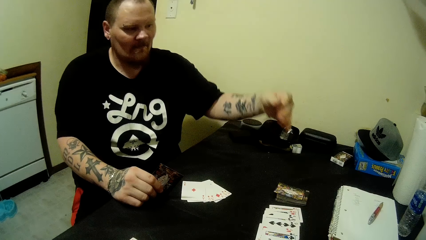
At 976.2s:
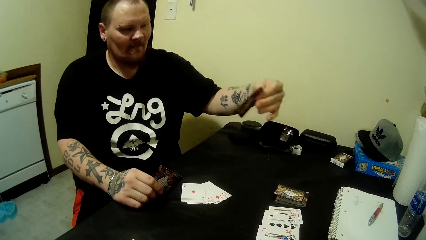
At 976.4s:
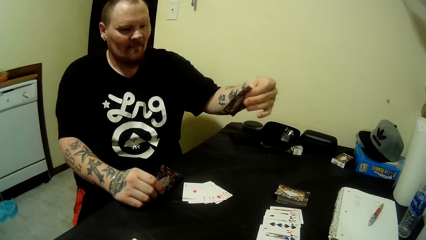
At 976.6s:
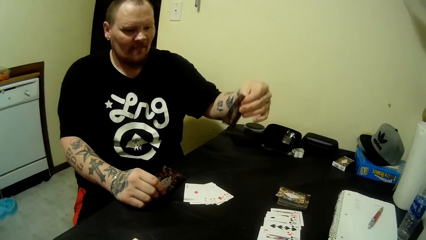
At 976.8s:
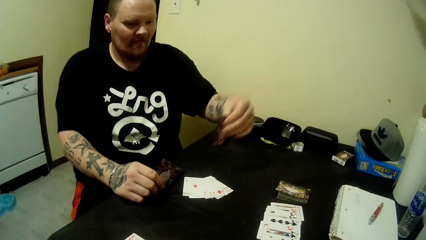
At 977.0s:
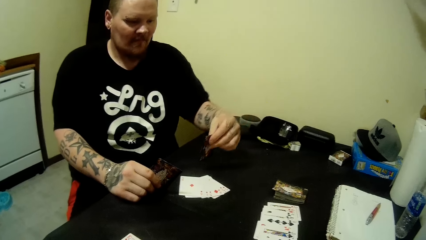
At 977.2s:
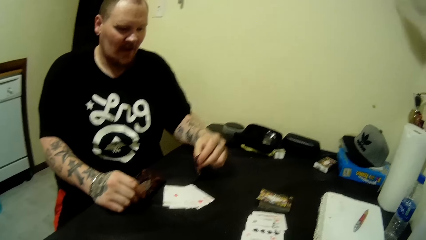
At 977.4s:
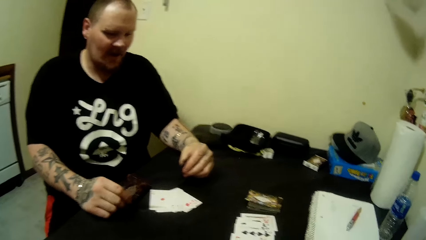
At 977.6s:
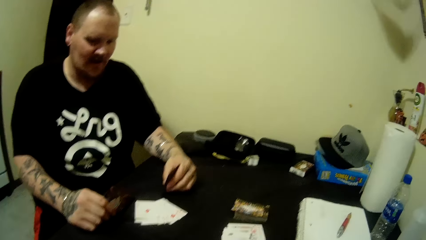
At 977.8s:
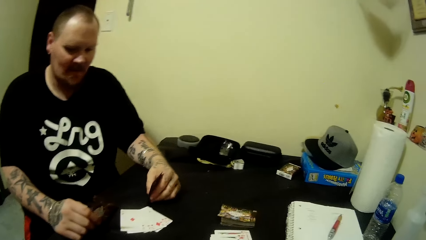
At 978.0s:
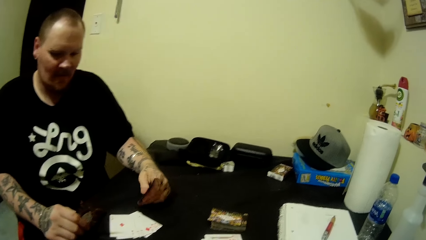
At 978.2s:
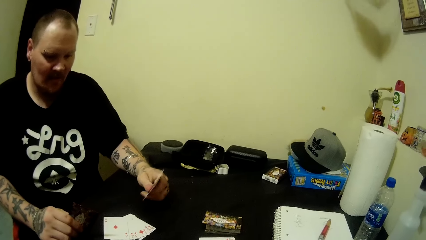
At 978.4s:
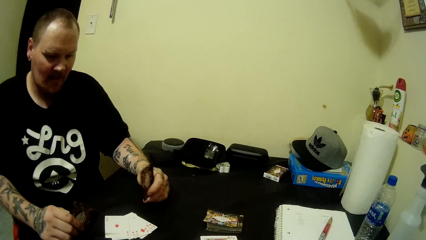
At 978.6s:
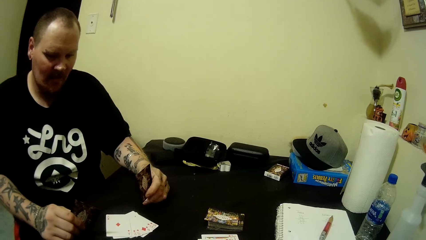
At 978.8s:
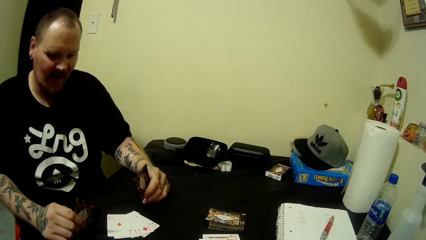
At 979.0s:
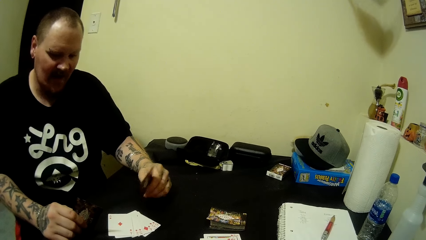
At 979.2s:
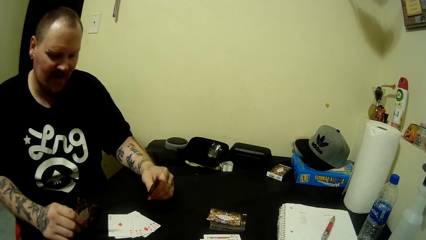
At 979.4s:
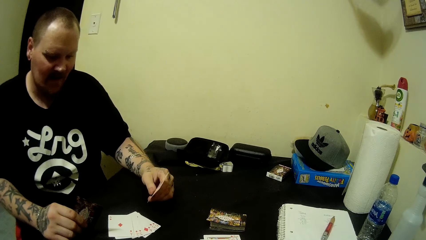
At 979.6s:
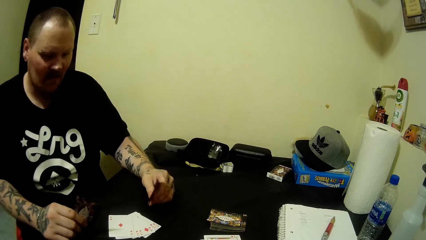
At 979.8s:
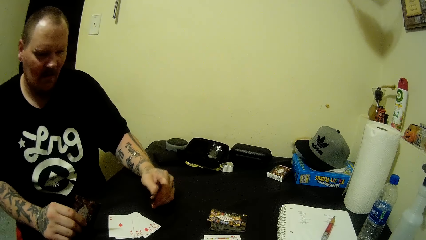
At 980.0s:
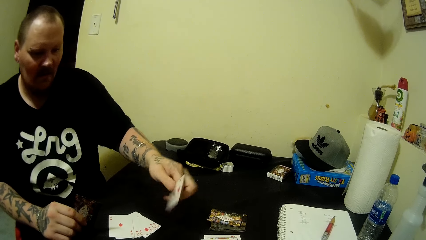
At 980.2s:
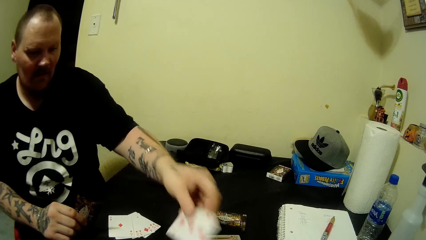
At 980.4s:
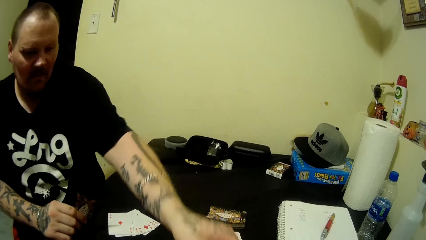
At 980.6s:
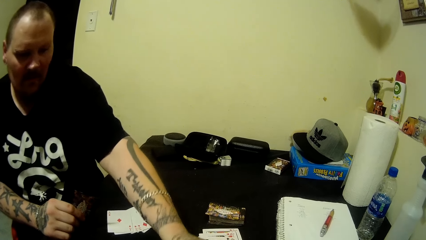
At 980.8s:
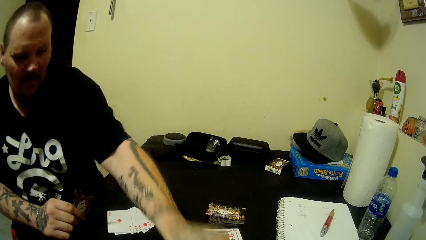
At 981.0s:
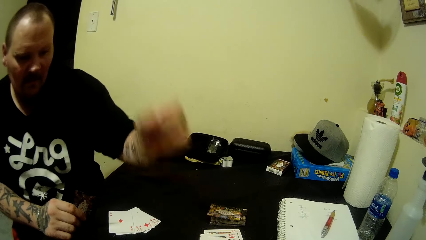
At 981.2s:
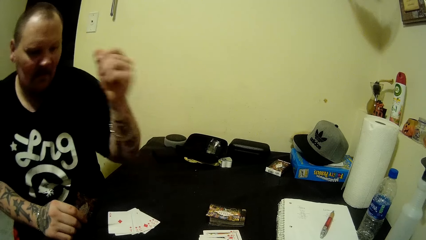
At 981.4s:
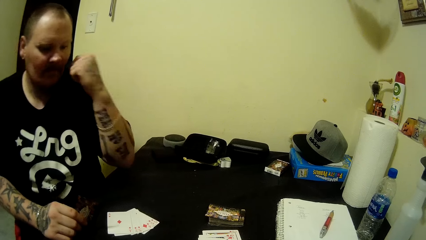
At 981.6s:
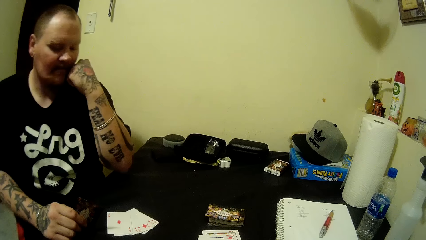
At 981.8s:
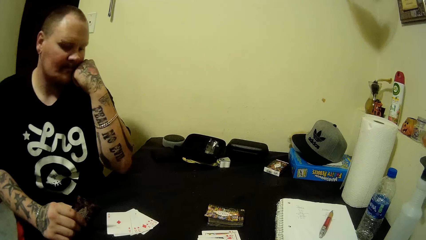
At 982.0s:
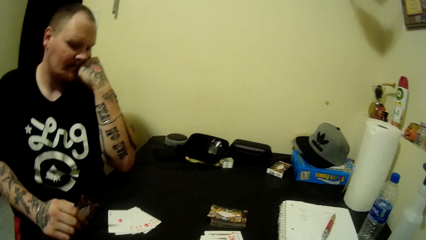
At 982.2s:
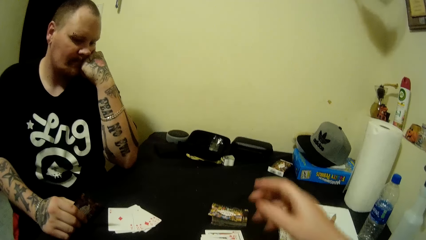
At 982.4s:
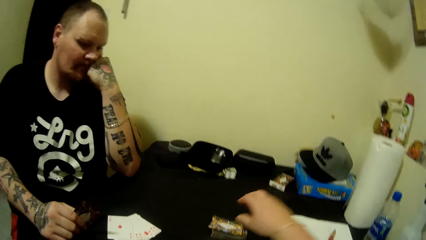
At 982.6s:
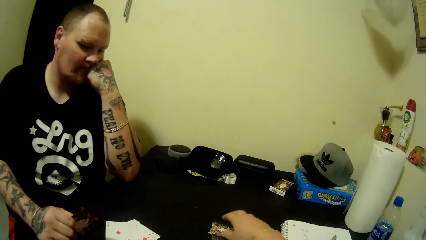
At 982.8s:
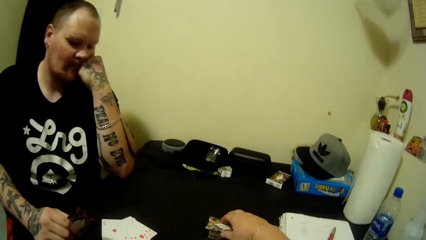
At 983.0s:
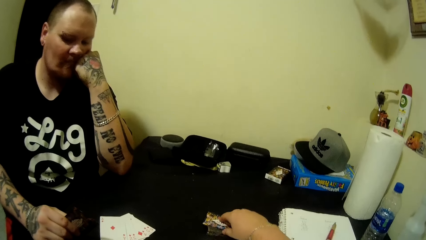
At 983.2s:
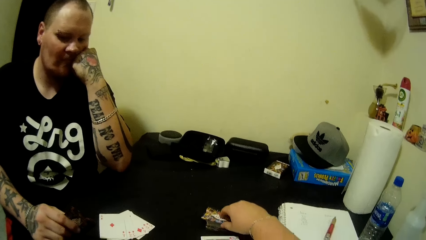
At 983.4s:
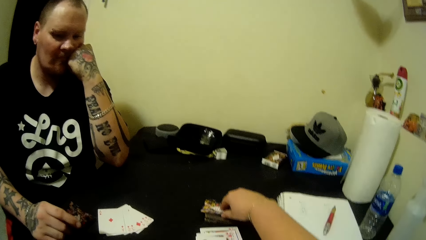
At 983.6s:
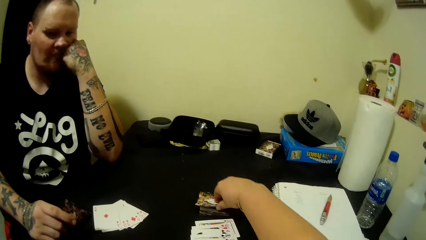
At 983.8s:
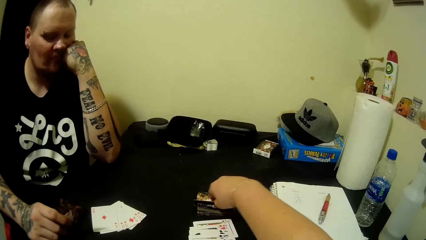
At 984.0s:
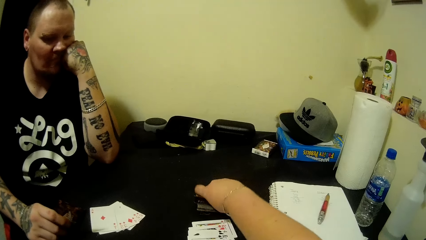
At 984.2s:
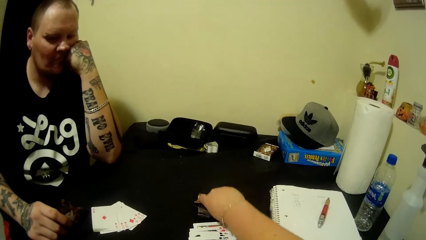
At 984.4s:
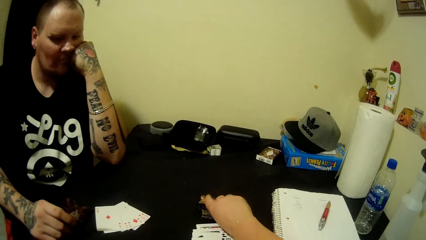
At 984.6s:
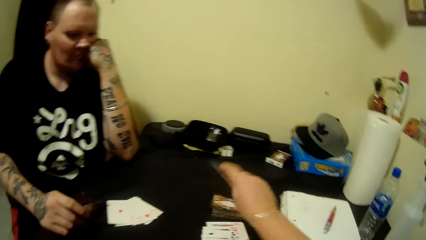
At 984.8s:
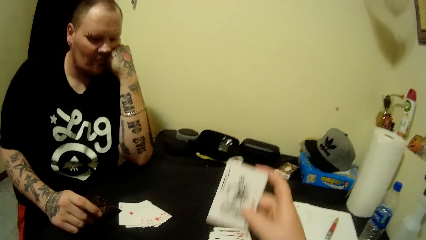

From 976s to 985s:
A man drops the card on the table with his left hand. The man rests his left hand on his face. The camera wearer picks up a card from the table with her right hand.

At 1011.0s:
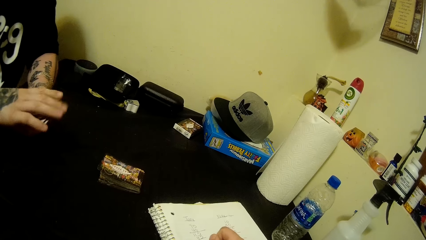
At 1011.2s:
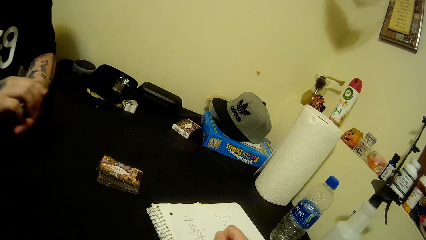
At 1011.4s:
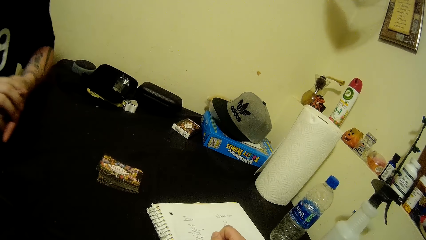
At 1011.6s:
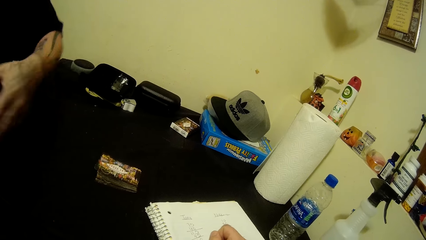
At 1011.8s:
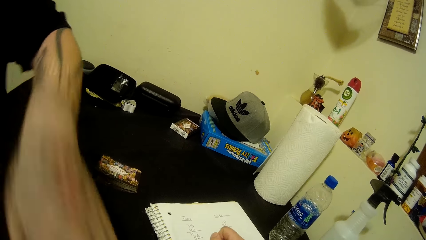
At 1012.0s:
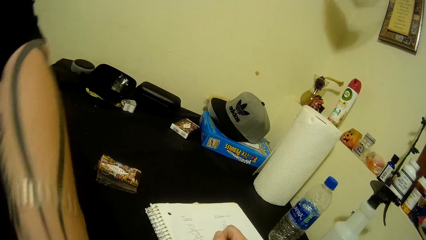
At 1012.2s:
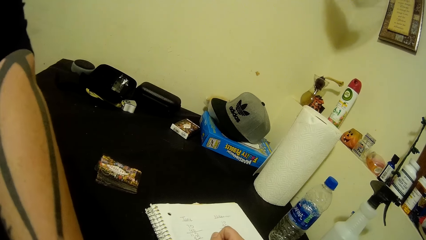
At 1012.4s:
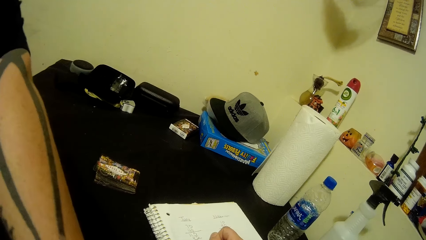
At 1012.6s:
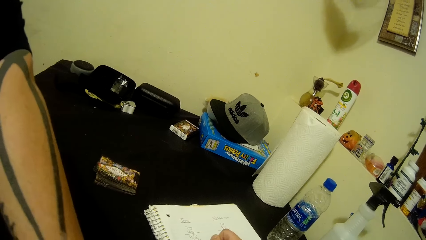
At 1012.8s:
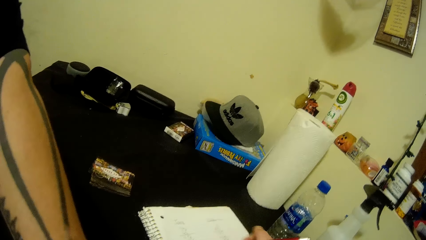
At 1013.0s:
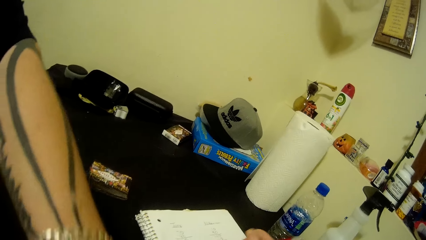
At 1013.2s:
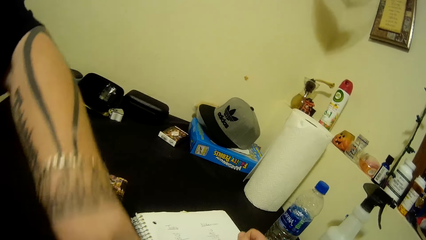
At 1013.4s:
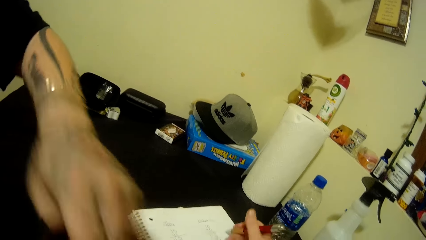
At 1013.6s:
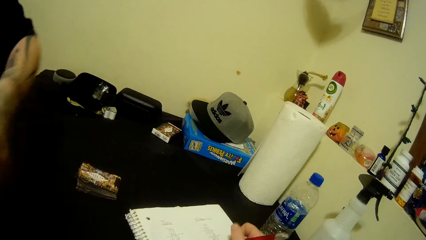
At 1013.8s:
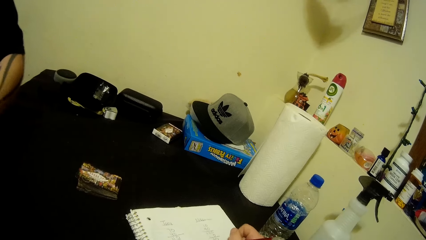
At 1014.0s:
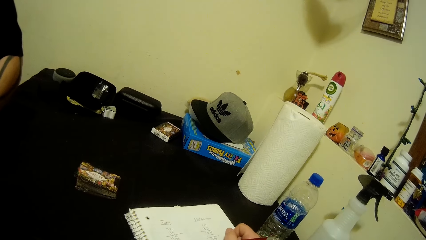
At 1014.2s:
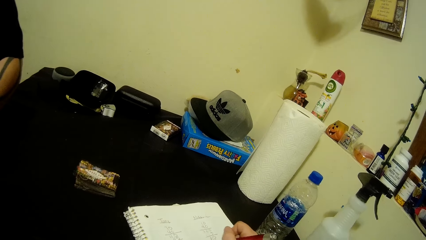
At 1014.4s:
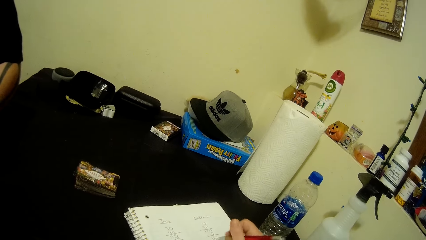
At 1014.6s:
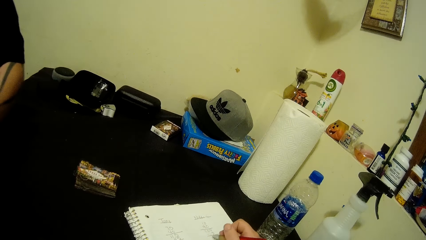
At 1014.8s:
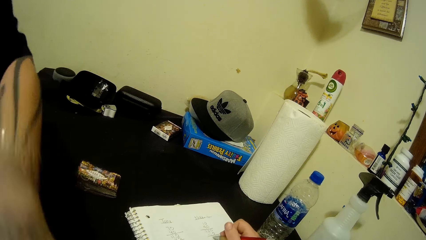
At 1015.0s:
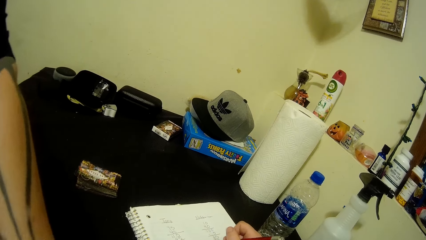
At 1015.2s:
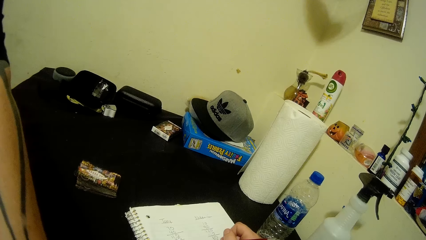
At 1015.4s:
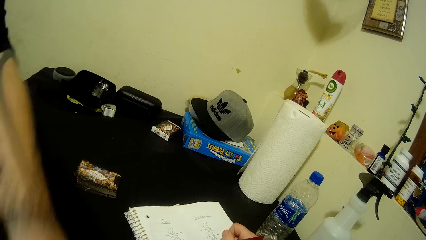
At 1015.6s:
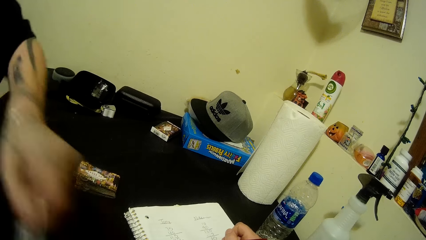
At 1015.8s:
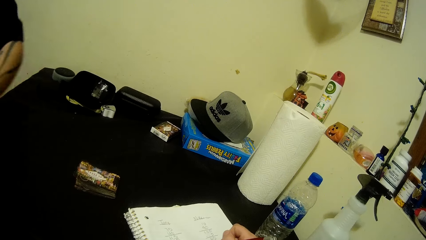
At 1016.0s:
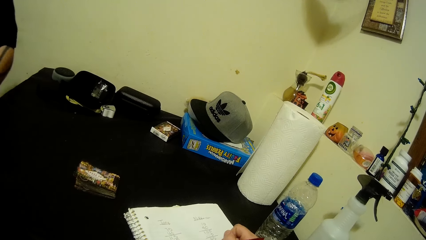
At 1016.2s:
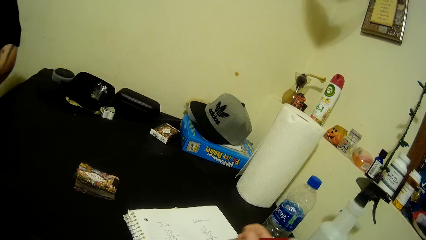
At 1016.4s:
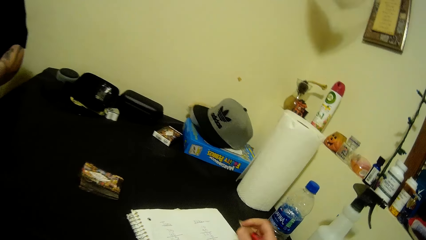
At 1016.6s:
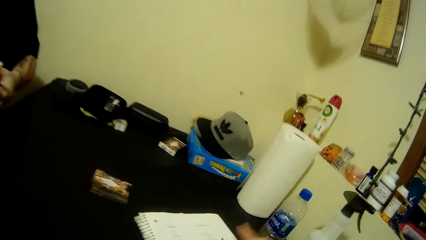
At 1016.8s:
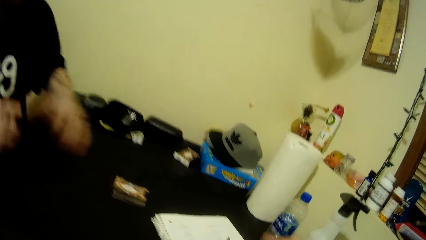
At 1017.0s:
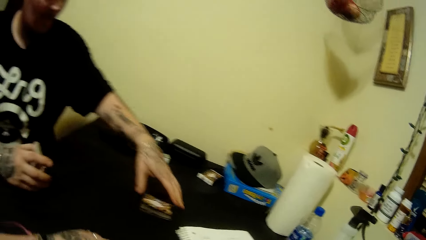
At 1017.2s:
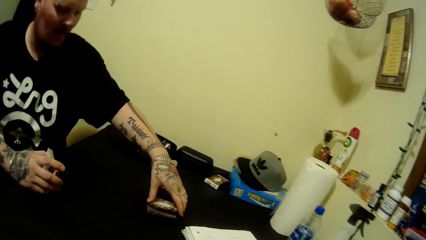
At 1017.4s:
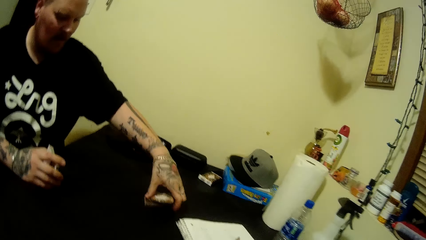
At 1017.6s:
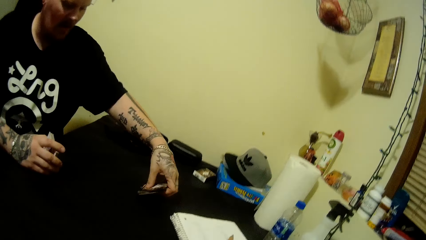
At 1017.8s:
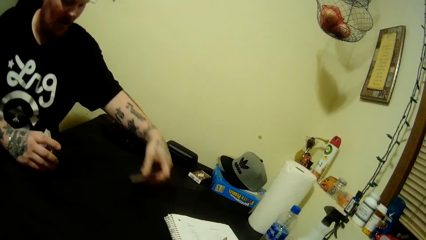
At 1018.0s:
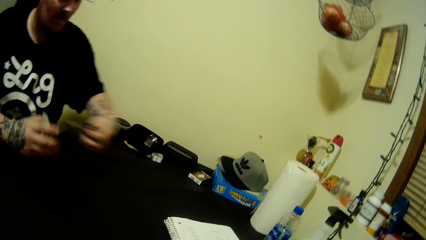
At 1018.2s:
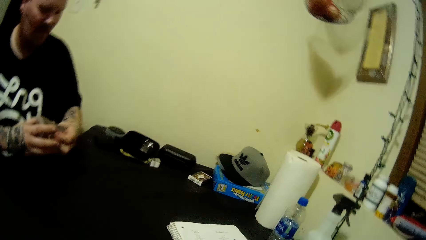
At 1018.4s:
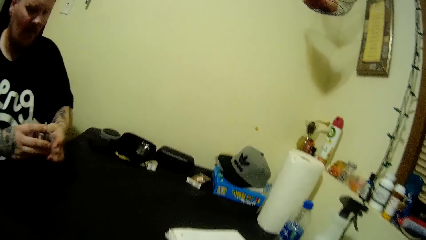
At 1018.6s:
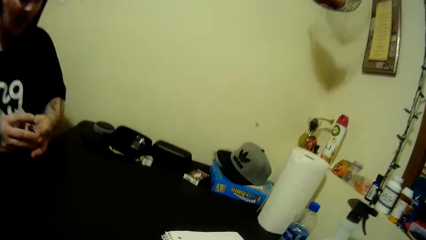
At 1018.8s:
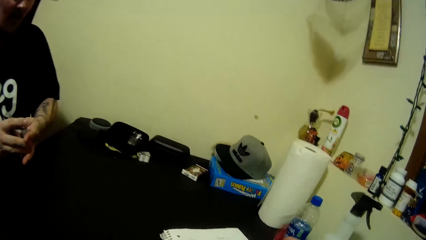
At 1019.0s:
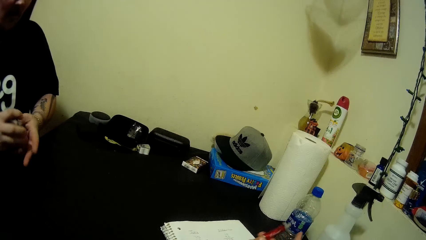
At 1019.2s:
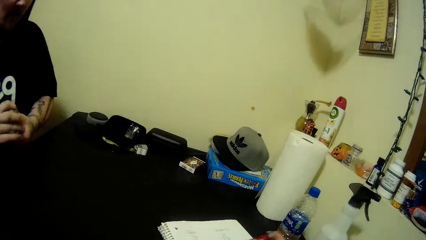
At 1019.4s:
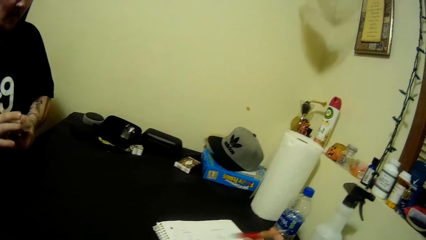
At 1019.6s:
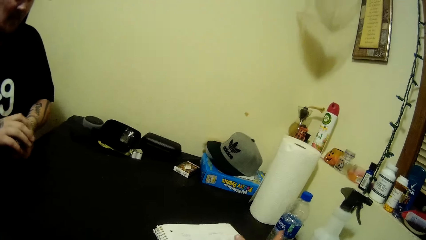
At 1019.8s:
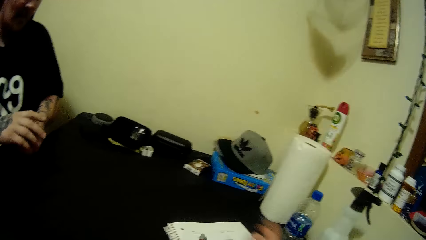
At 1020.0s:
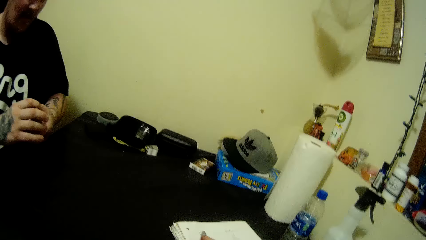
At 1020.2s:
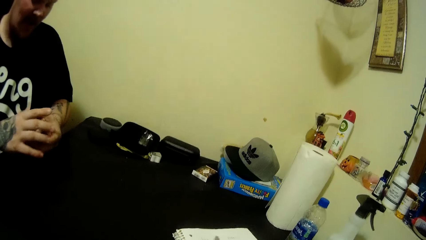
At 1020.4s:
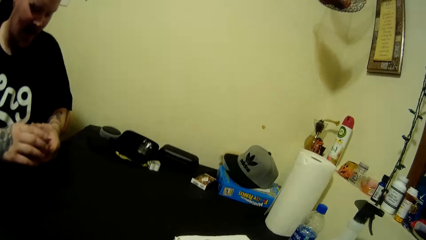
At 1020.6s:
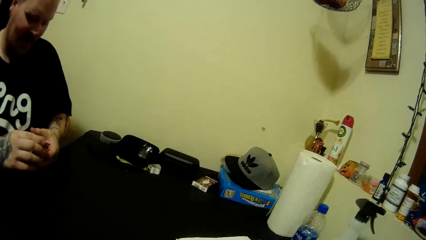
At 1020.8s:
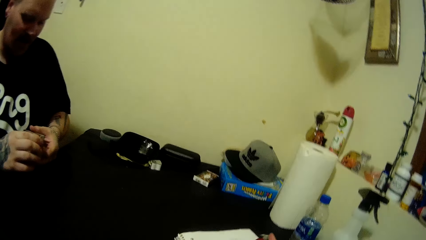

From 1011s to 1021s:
A man packs the card on the table with his left hand. He picks up a playing card on the table. He picks up a playing card on the table again. He adjusts the stack of cards in both hands on the table. The camera wearer turns a pen in the hands.
